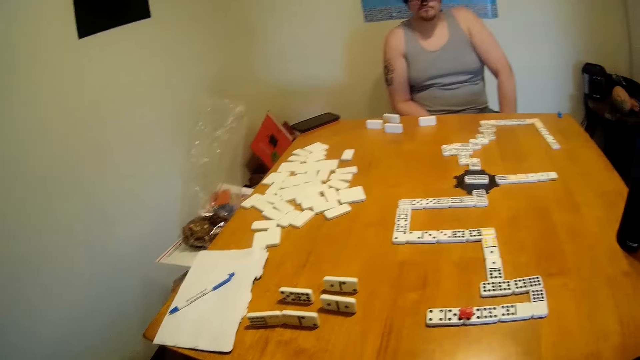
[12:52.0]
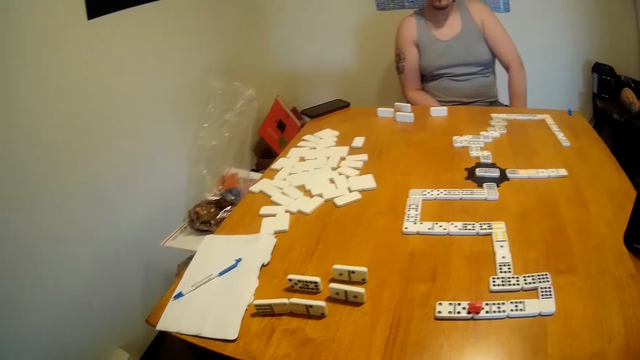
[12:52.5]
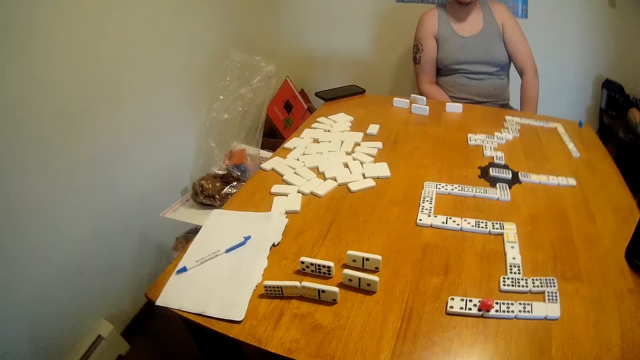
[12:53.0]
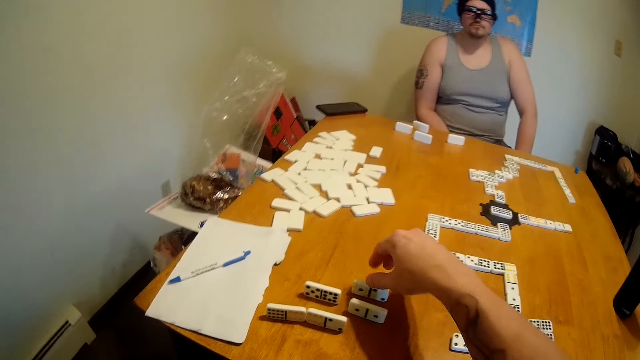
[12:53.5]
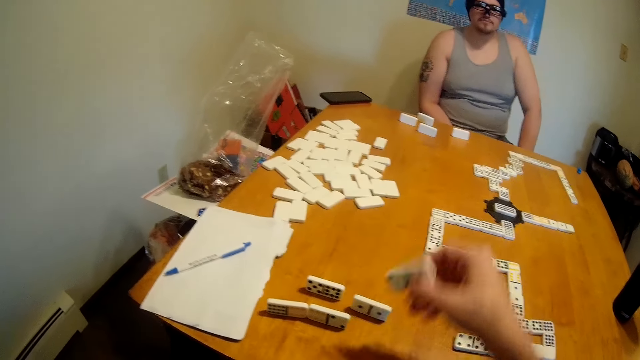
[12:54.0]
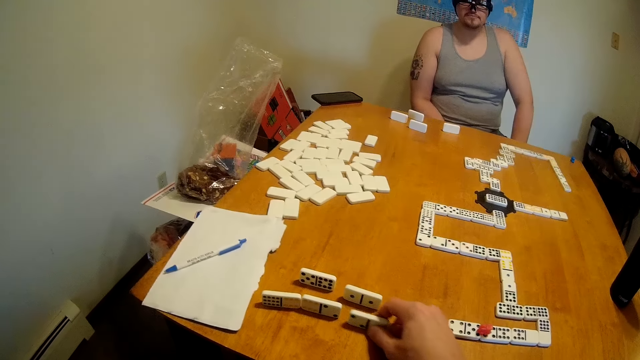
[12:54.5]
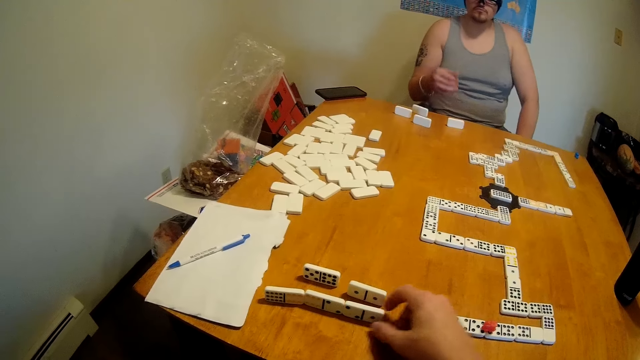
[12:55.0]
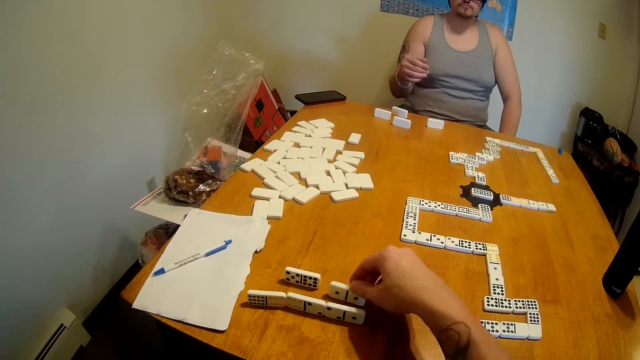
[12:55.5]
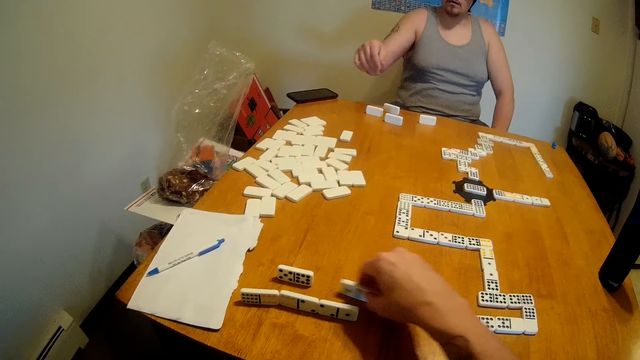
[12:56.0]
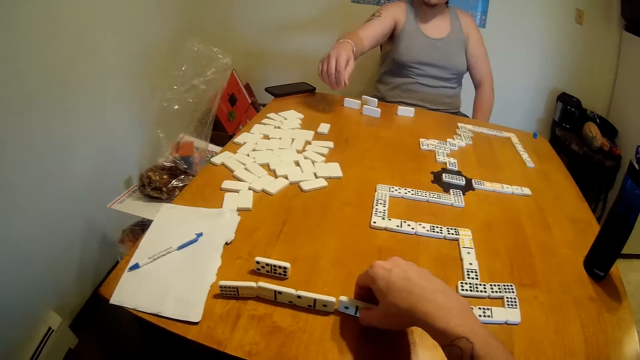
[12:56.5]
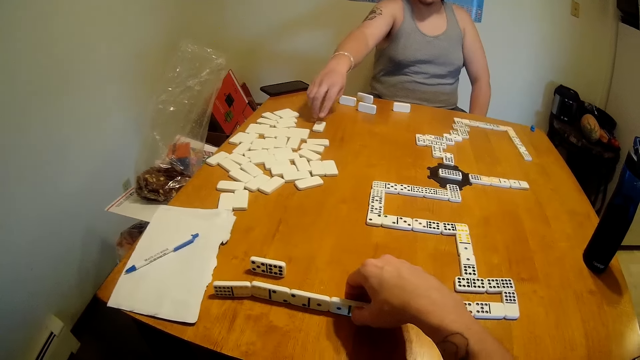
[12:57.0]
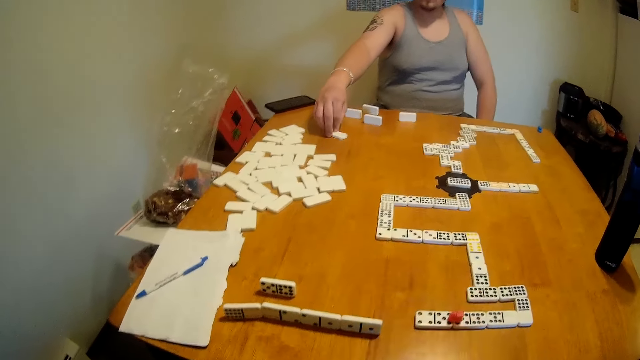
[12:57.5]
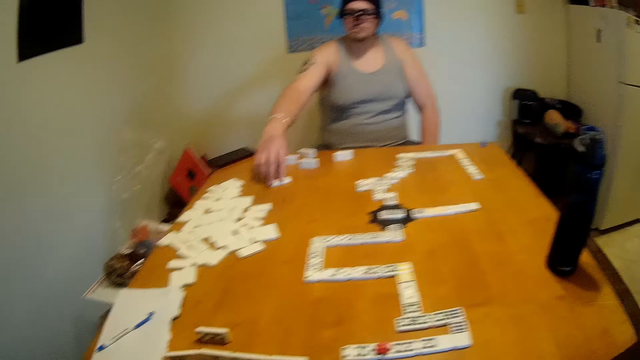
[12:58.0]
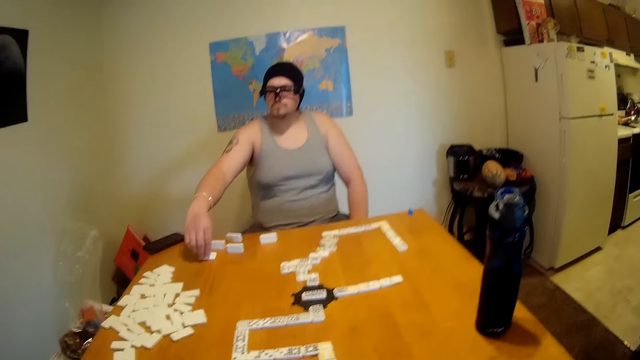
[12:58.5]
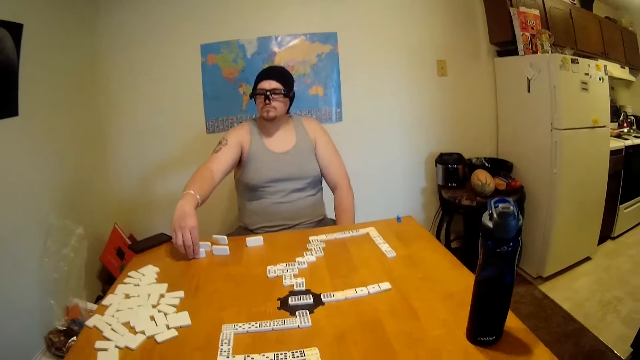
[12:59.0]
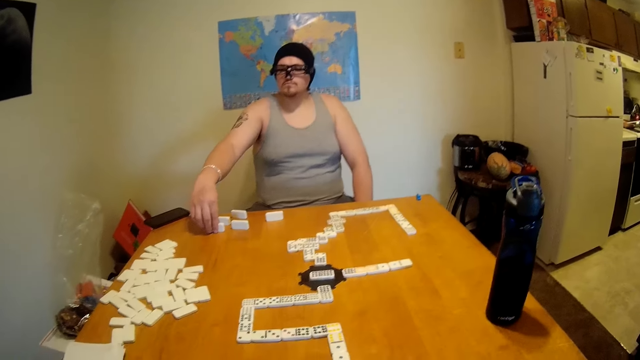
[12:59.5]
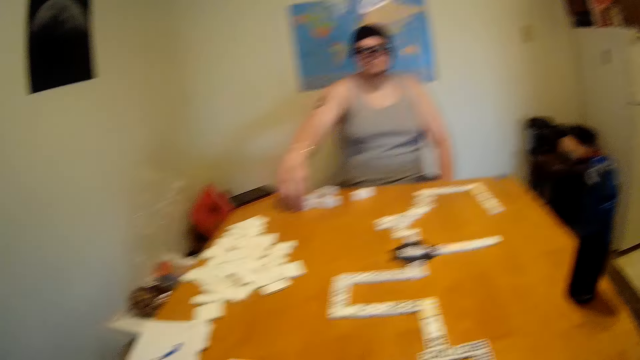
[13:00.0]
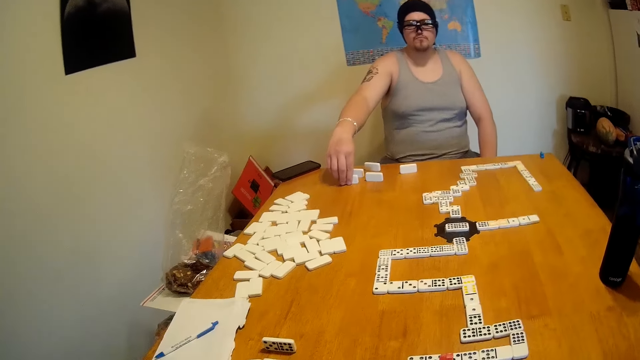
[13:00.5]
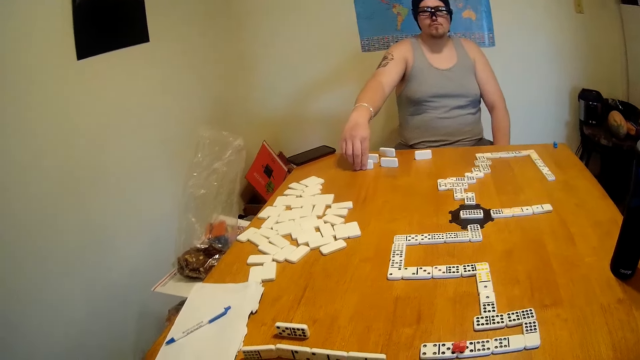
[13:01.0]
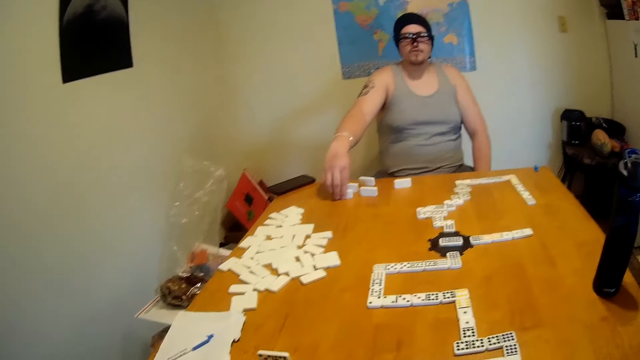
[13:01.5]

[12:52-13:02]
The camera wearer looks around the table. They lift a tile or rectangular dice from the table. They place the tile on the table. They move the tile on the table. A man moves the tile on the table. The man checks the dice. The camera wearer looks around the table.

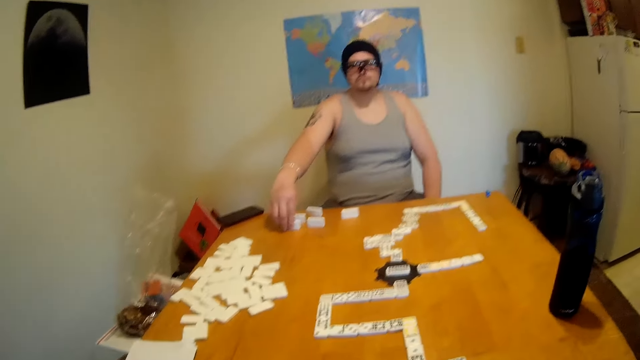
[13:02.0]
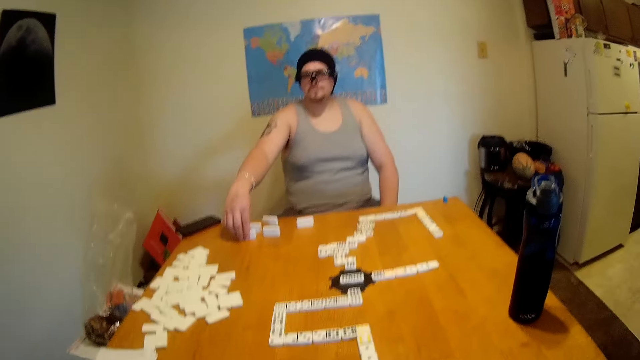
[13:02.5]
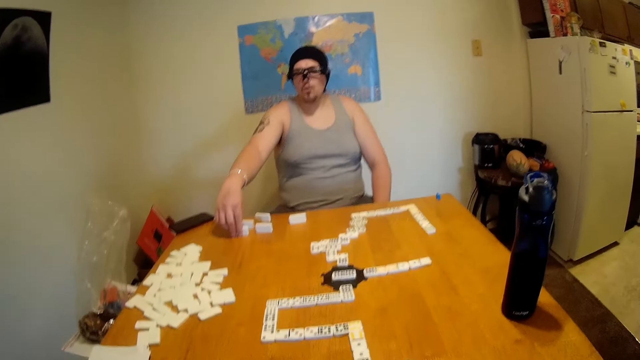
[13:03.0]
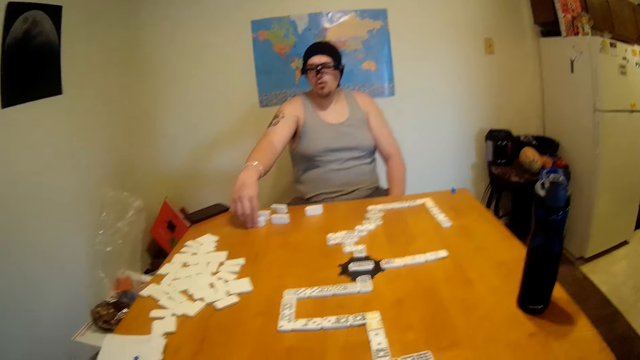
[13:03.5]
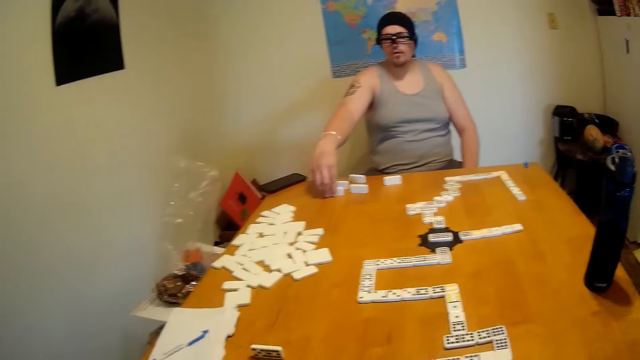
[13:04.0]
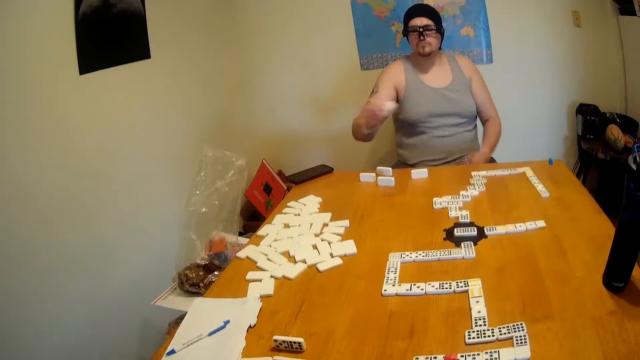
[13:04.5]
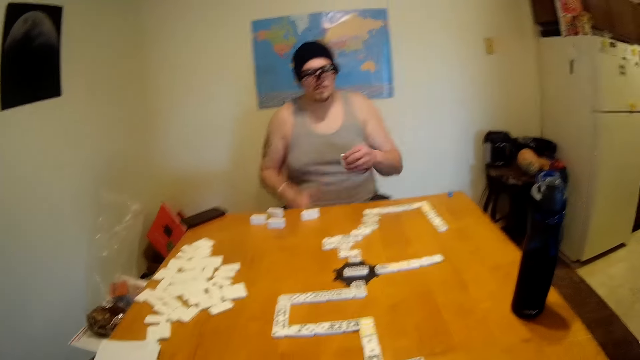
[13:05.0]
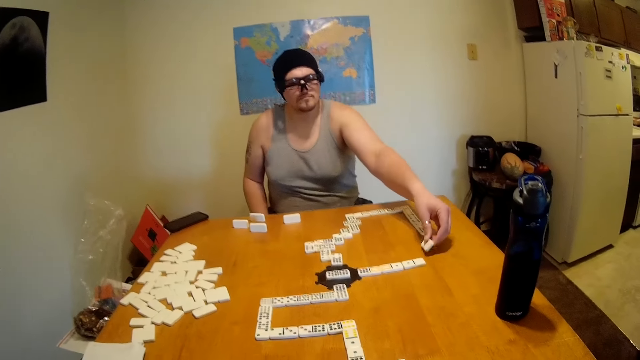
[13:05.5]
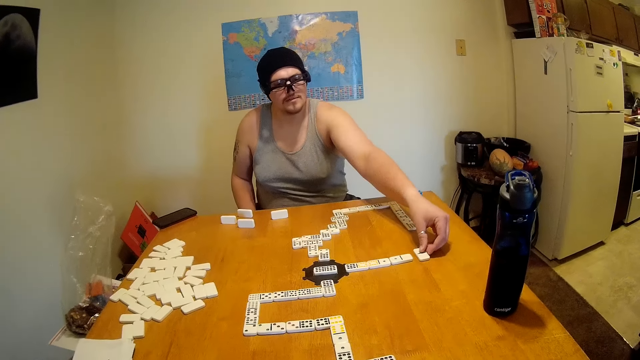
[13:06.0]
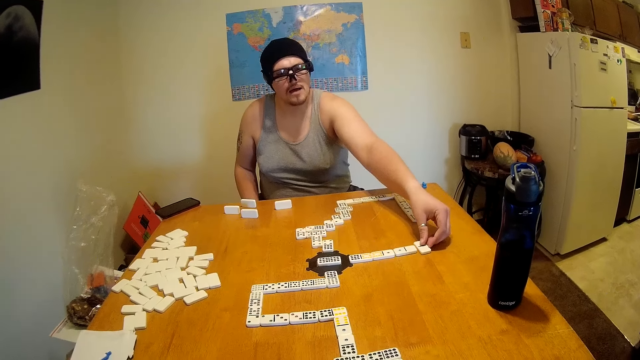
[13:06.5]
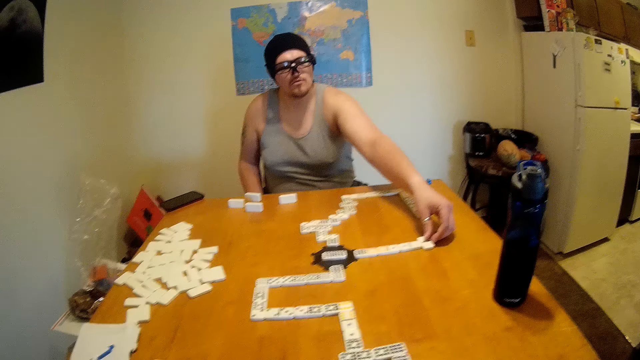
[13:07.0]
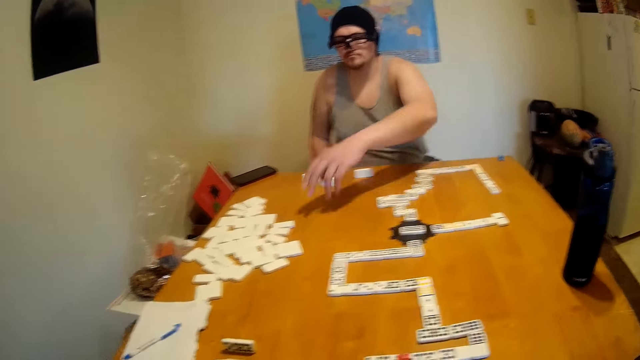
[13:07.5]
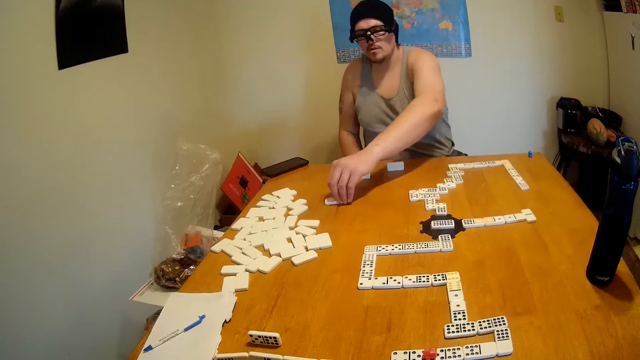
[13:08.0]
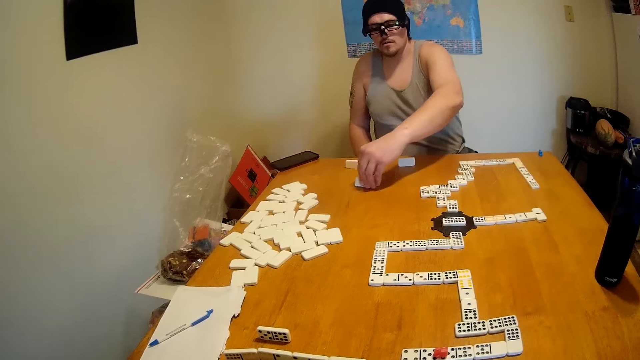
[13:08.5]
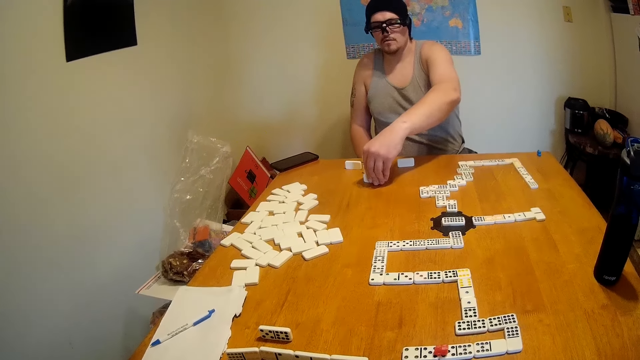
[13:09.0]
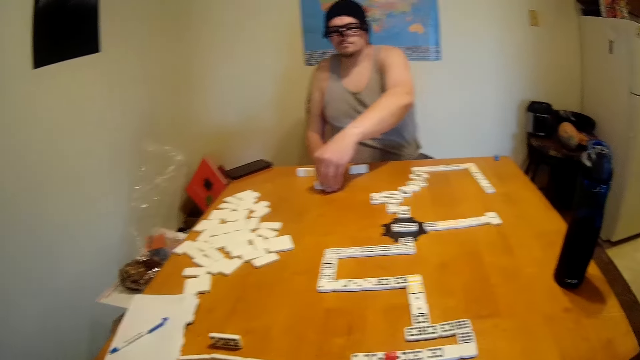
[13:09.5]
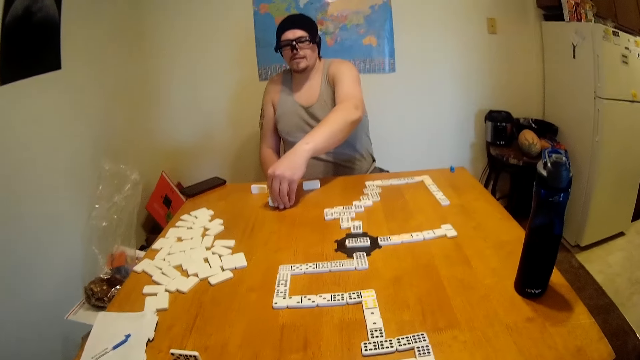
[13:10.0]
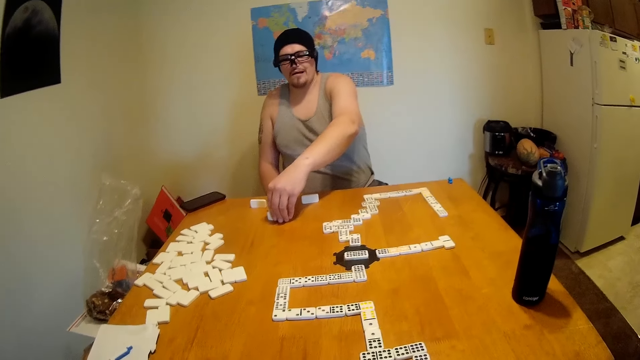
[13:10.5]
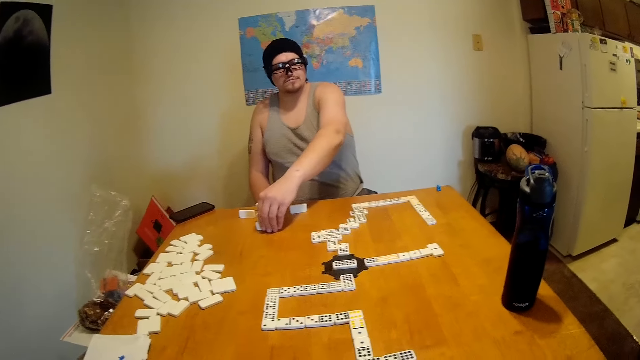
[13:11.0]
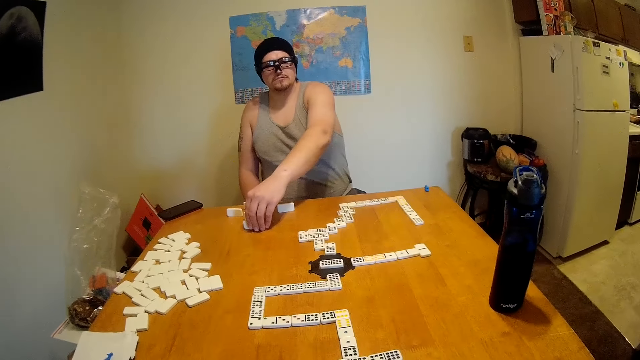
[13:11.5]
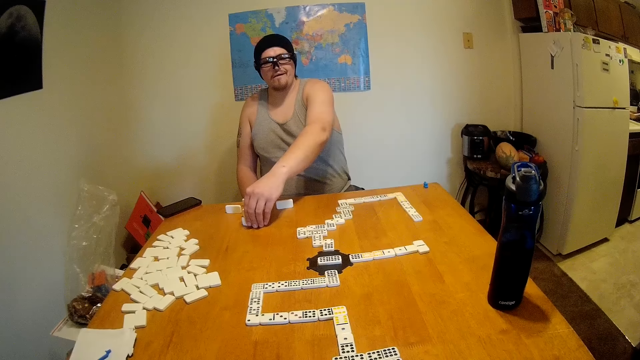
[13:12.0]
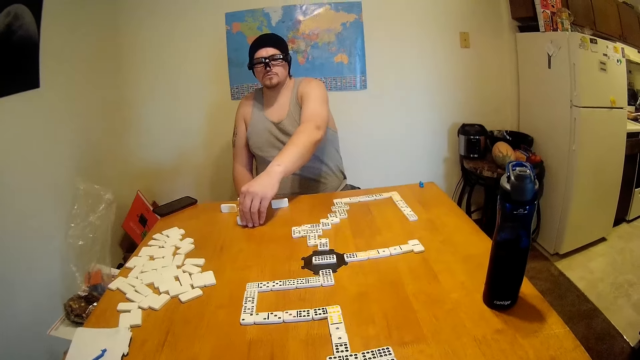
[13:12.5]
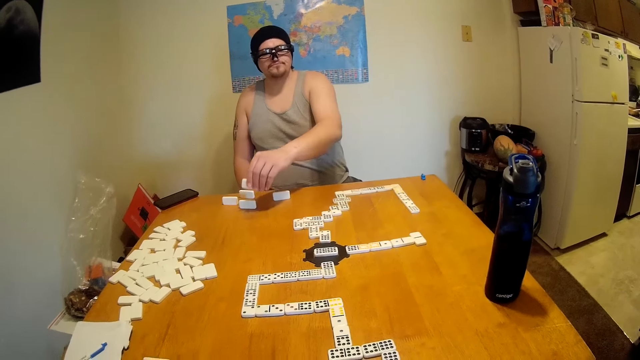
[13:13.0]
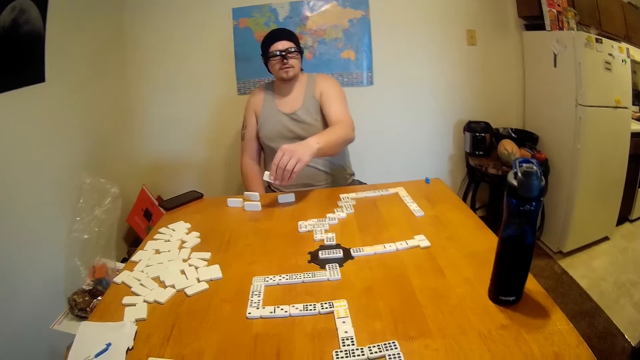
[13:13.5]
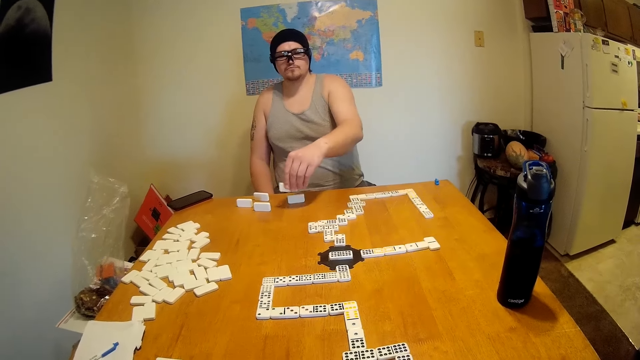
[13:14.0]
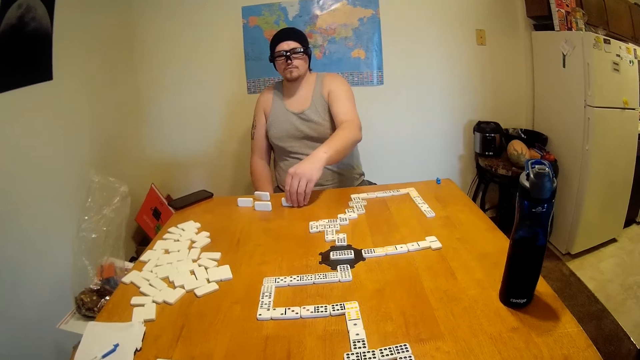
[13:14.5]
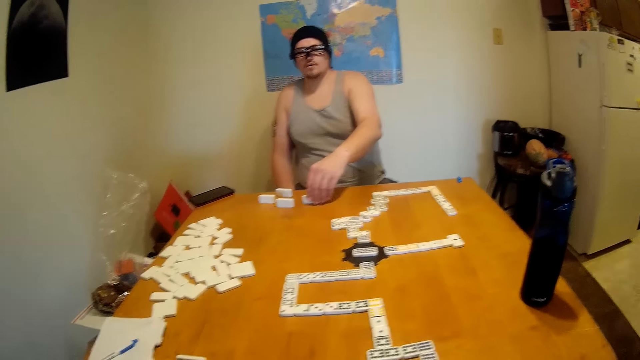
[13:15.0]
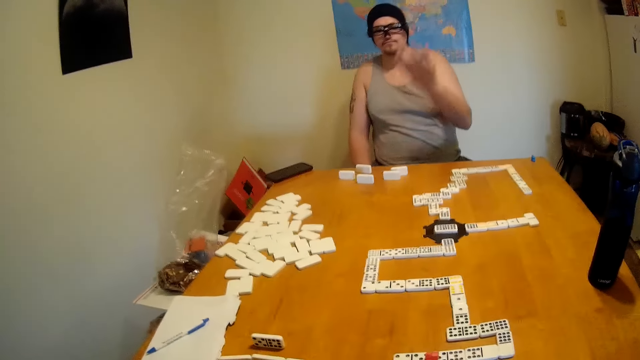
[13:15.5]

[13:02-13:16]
The camera wearer knocks the rectangular dice on the table. A man checks the dice. The man lifts a tile from the table and exchanges the rectangular dice on the table. The man places the tile at the end of a domino chain. The man moves the tile on the table and checks the dice. The camera wearer looks around the table. They knock the rectangular dice on the table. The man lifts the tile from the table, looks around the table, and places the tile on the table.
